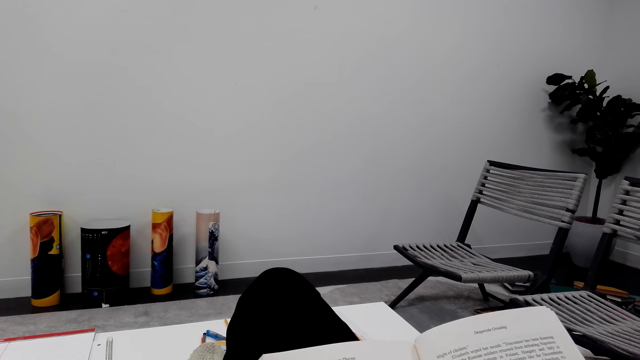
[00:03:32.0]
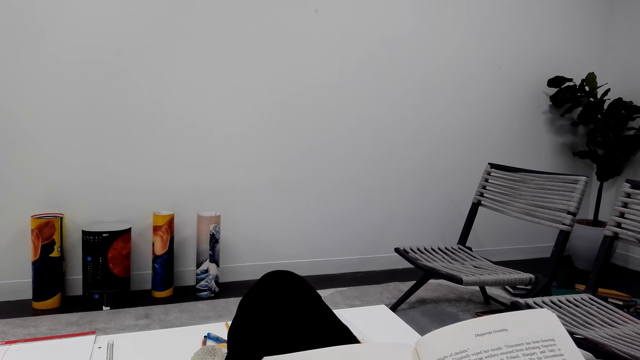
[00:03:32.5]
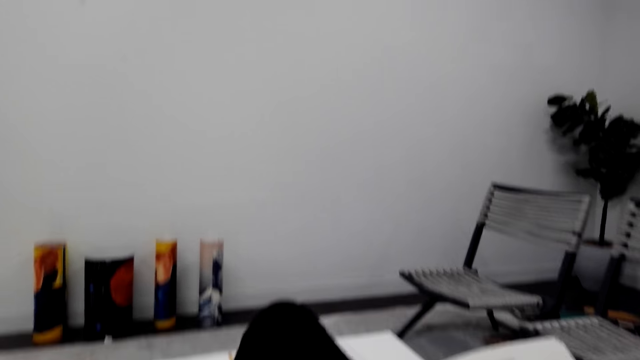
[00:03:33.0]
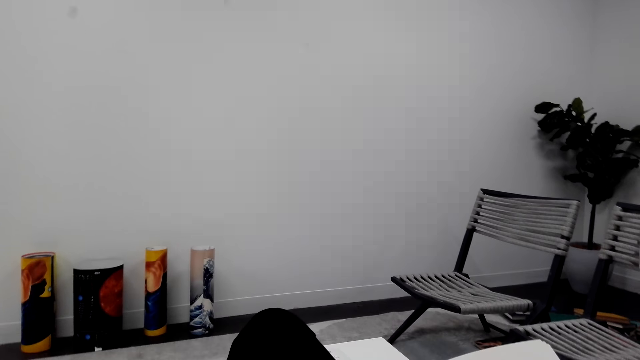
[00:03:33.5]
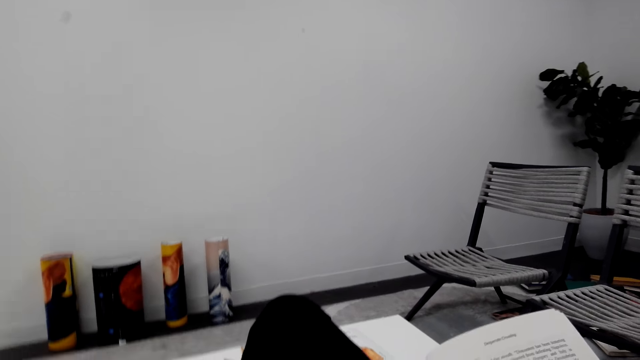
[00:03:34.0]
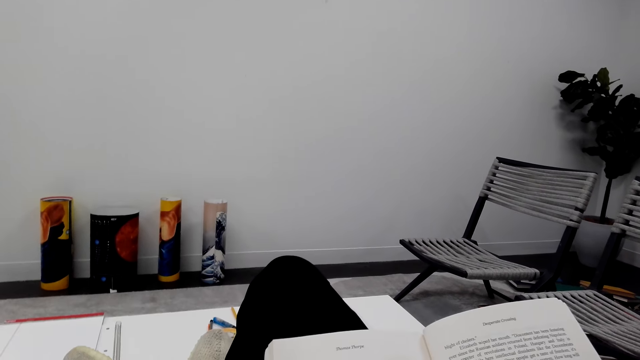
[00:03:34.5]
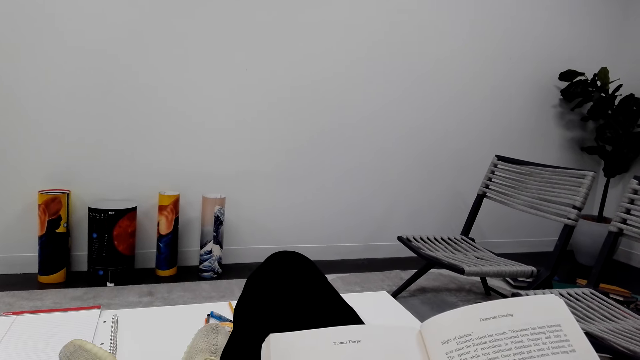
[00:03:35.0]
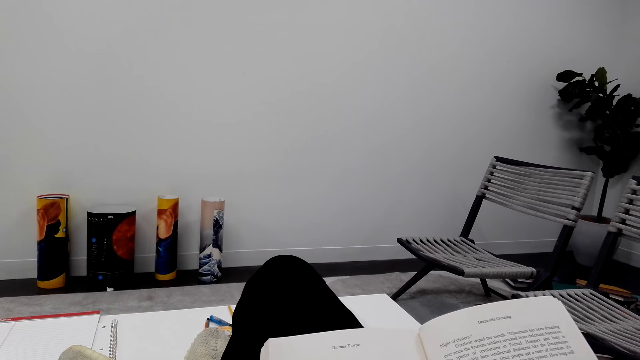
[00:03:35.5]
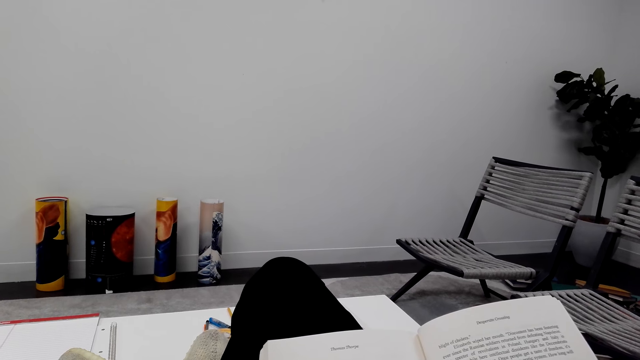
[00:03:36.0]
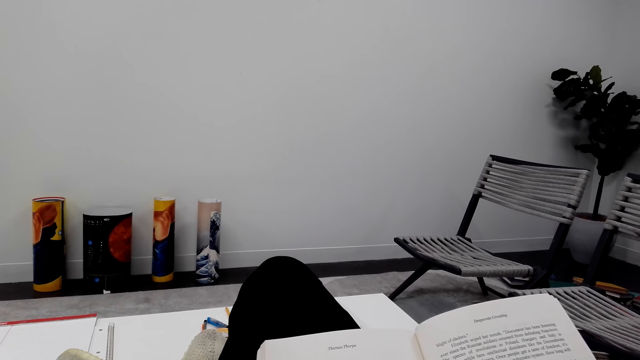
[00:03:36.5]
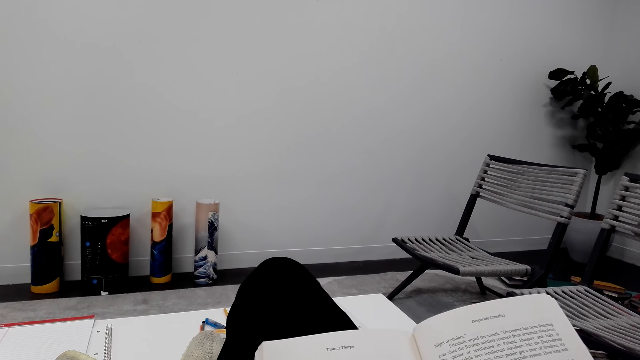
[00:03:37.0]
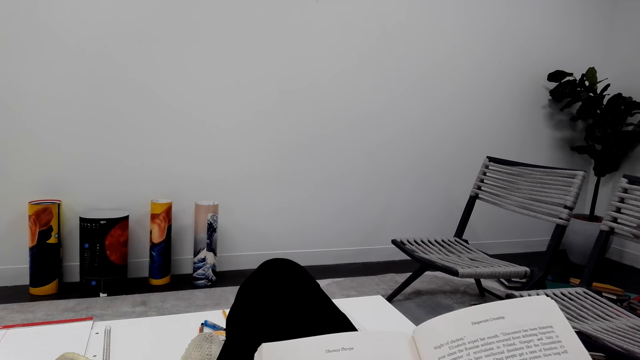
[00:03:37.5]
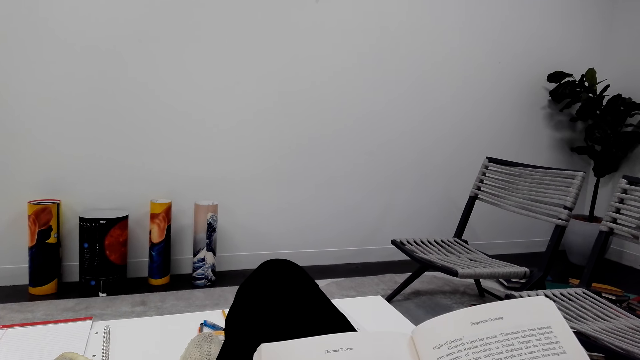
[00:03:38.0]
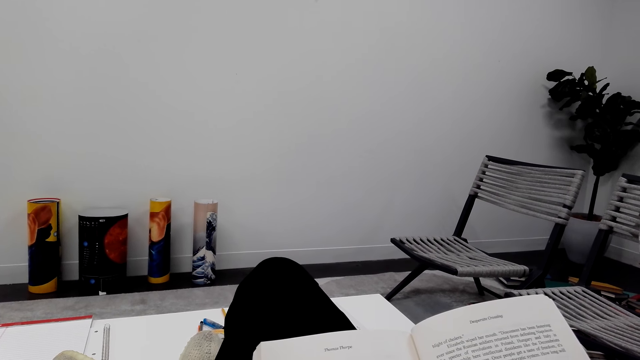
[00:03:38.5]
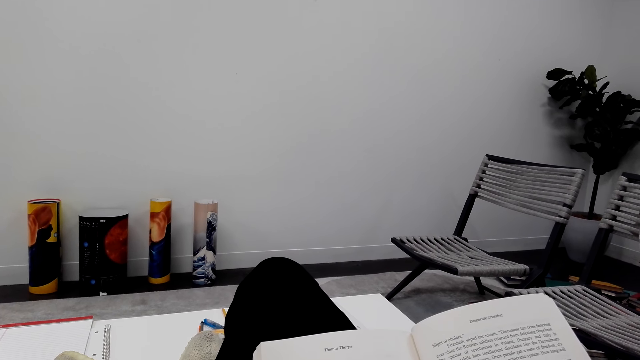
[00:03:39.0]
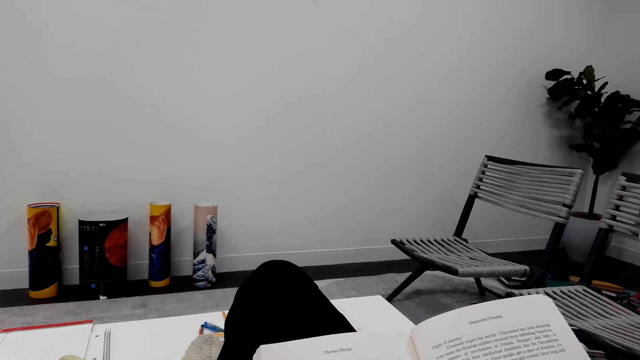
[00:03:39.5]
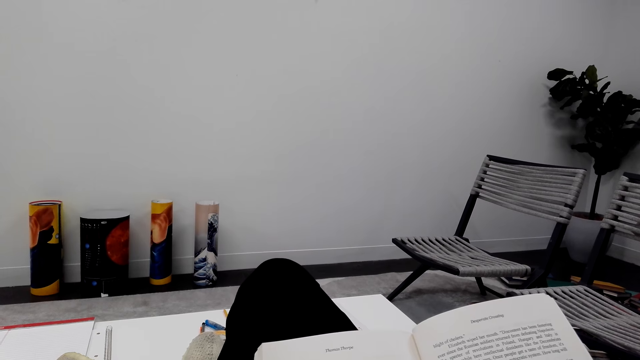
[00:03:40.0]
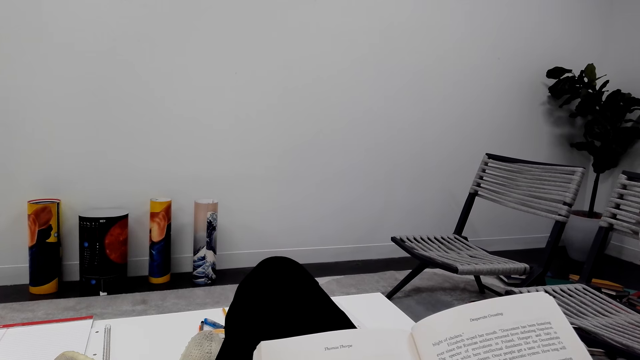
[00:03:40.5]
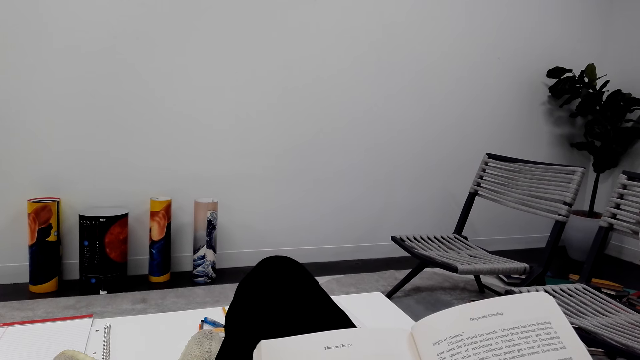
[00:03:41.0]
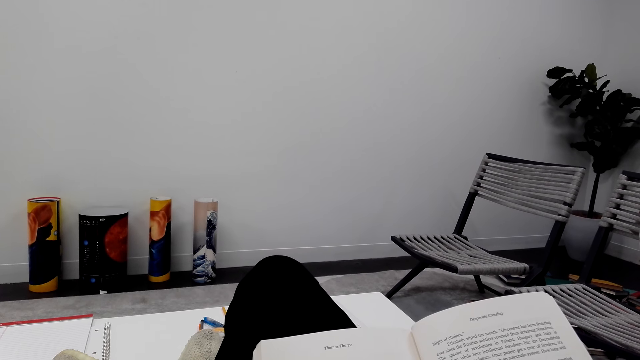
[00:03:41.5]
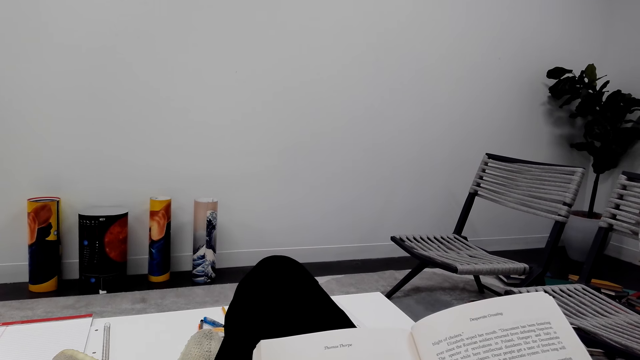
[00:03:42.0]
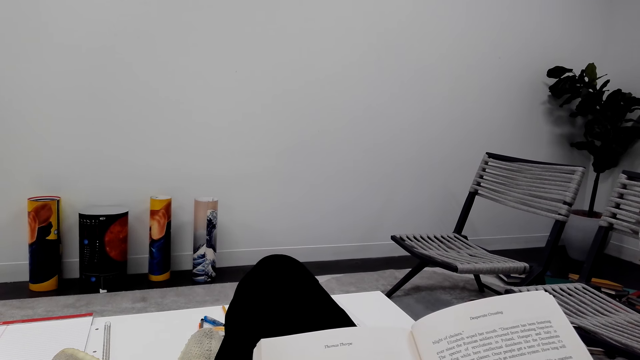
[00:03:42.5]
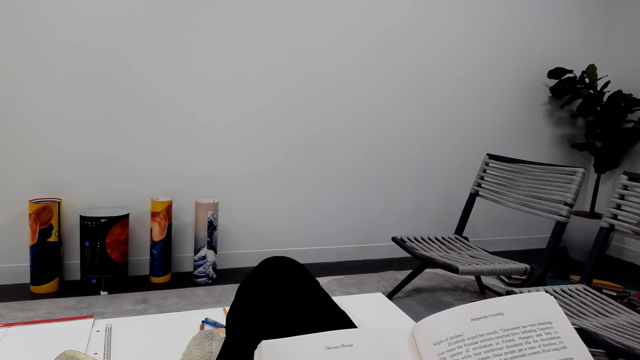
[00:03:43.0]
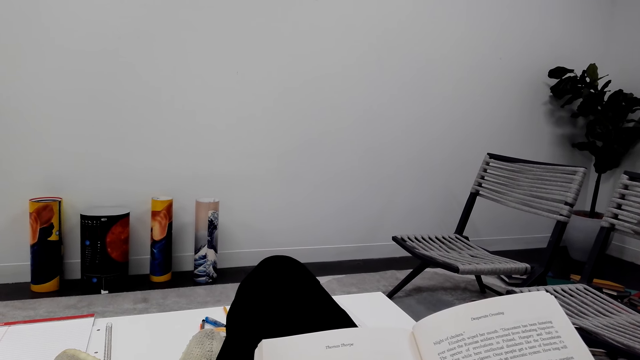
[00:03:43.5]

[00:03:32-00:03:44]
The camera wearer reads the novel.

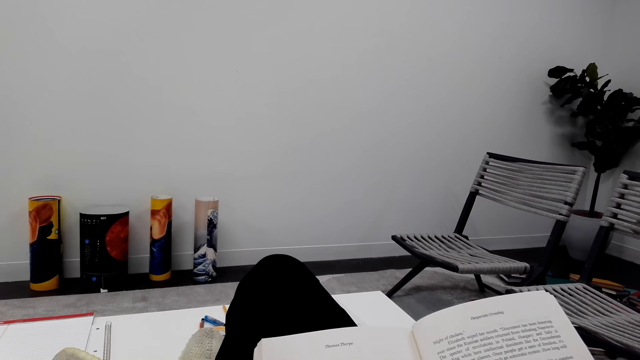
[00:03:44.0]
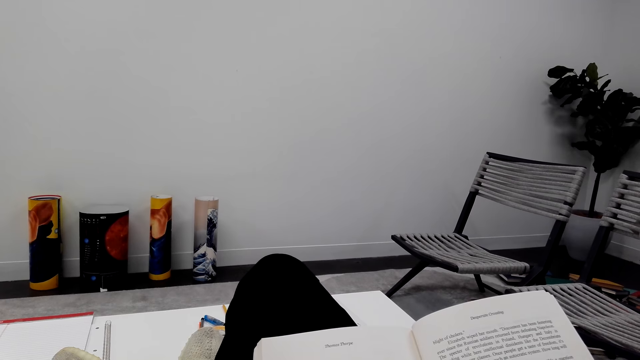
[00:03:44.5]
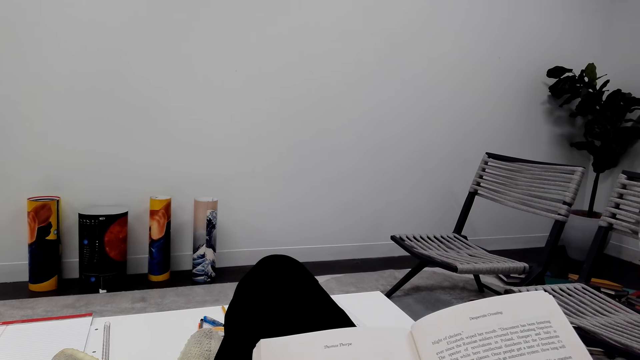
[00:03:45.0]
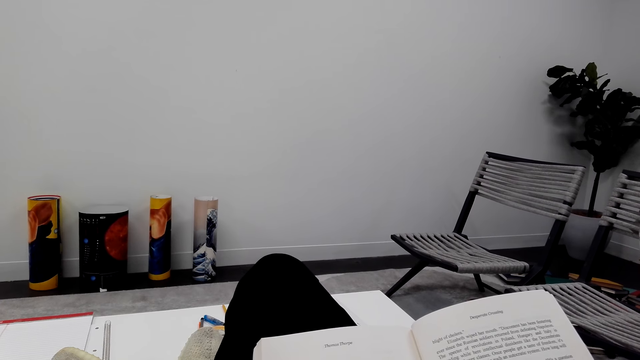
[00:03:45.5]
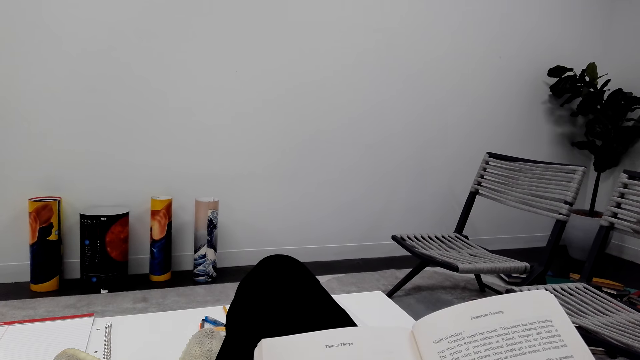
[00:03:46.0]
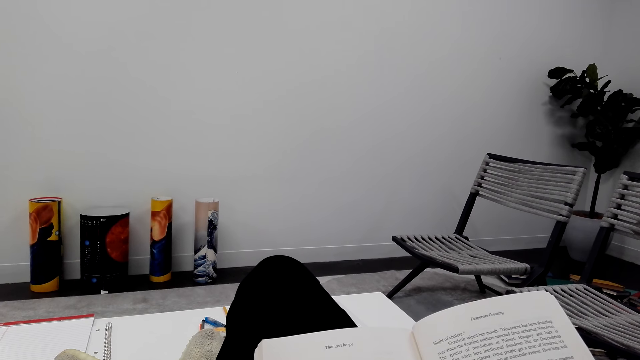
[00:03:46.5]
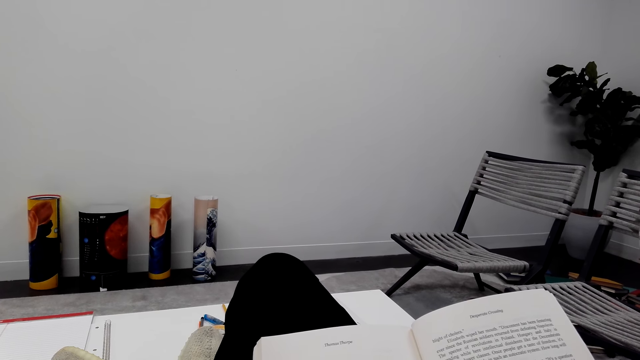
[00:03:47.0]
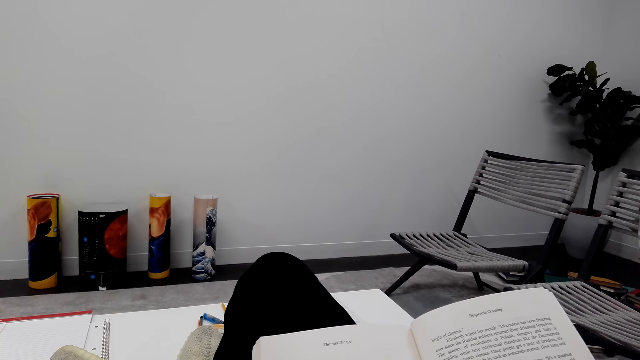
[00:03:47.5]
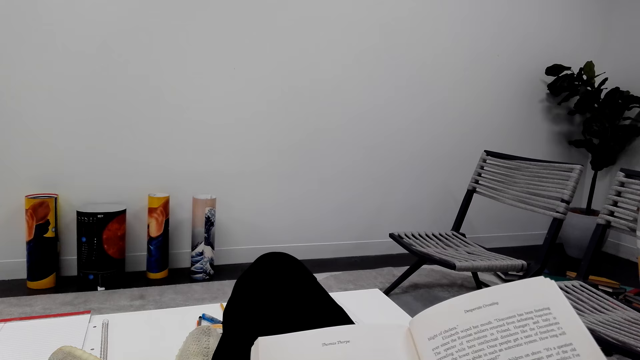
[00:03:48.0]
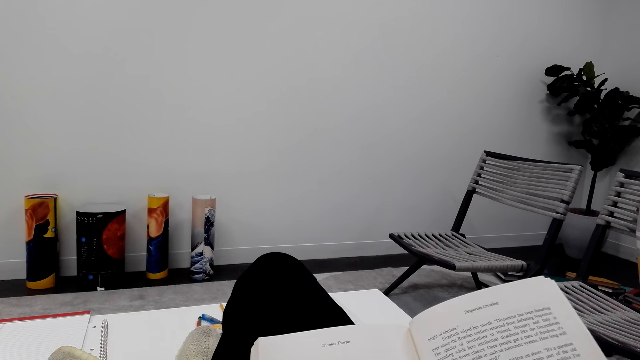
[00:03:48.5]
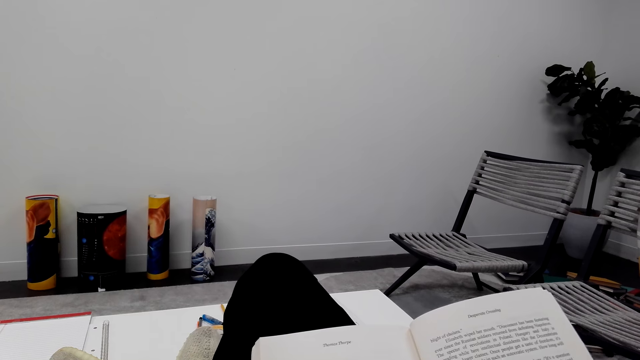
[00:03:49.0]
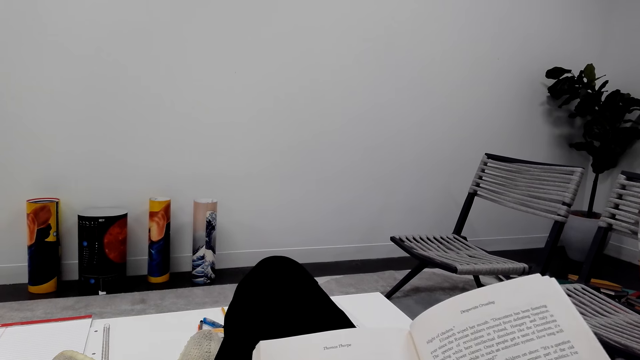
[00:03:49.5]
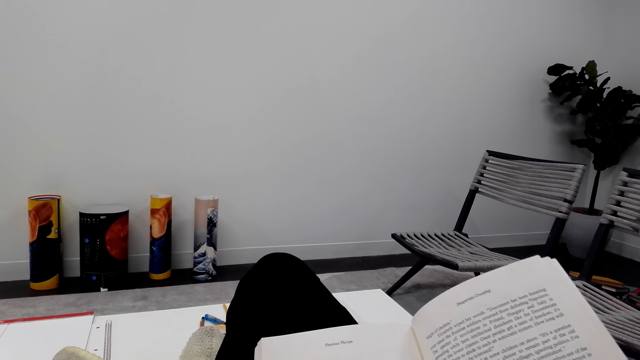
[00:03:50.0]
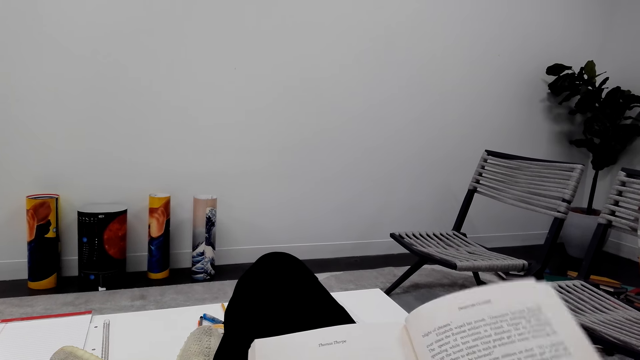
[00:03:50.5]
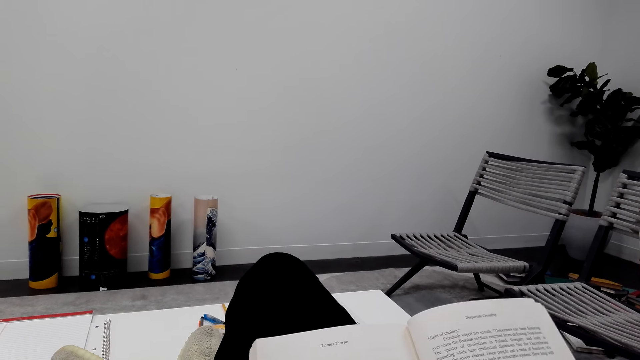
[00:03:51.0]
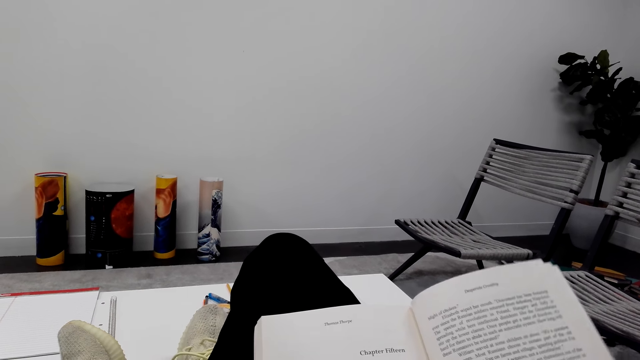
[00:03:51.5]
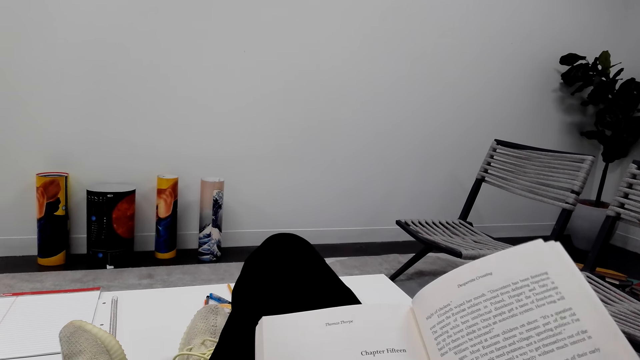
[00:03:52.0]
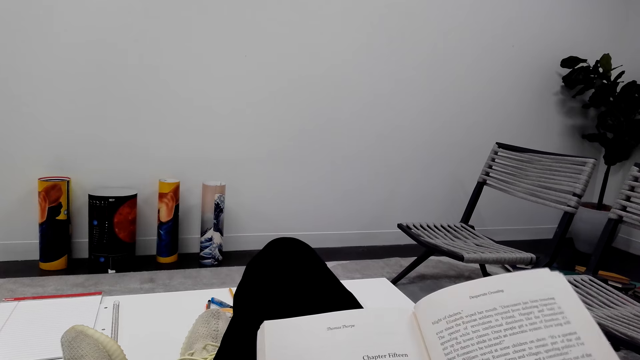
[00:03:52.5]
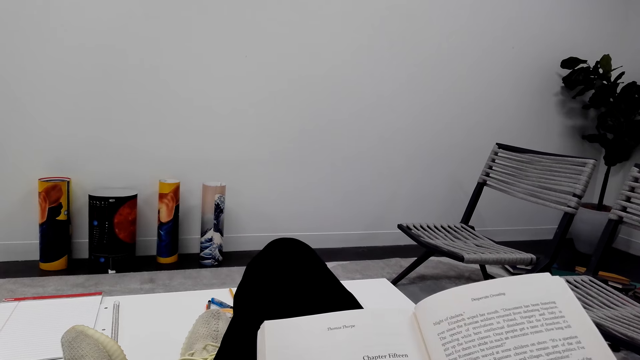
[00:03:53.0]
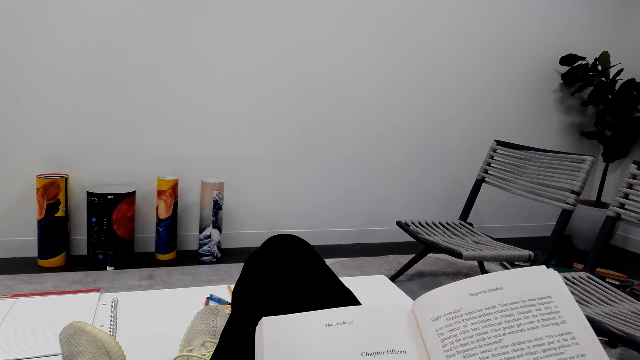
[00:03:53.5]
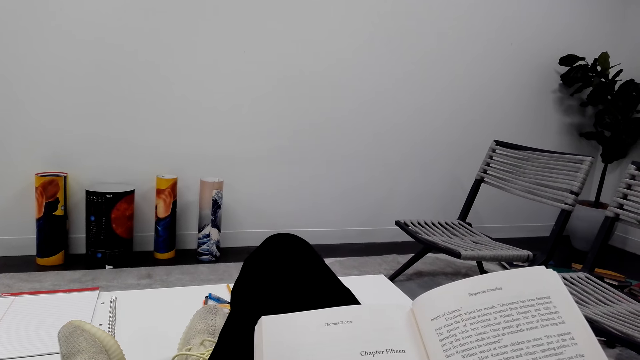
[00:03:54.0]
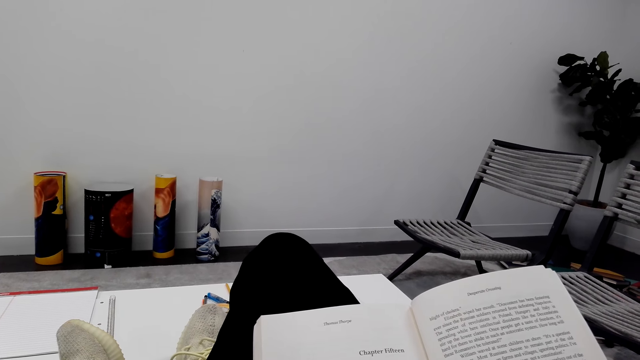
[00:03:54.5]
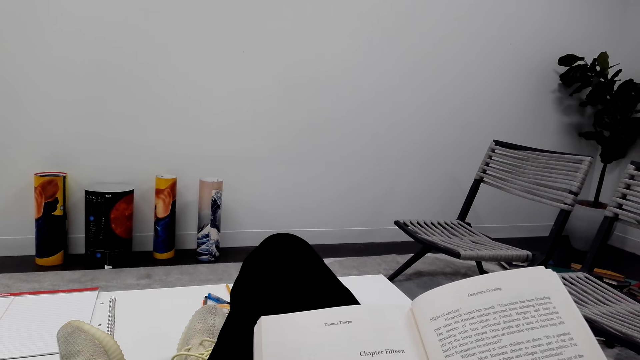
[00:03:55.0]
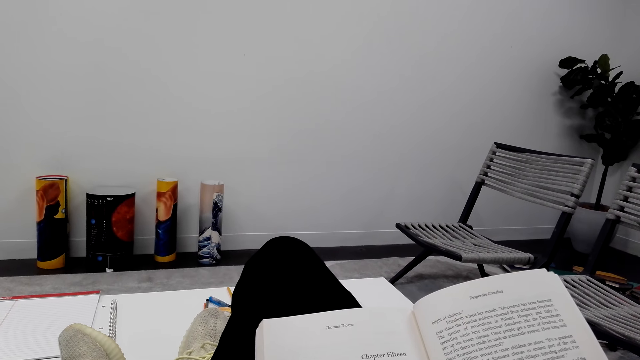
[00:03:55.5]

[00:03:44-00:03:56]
The camera wearer holds the novel well. They read the novel.
